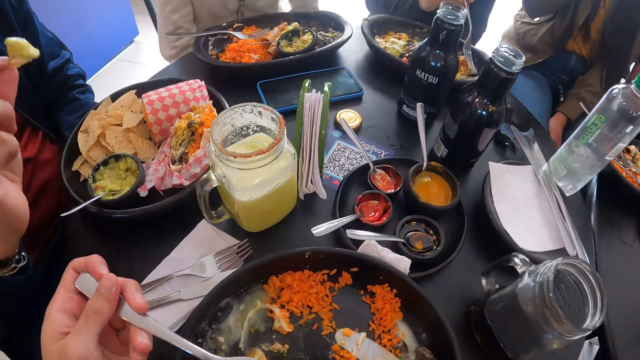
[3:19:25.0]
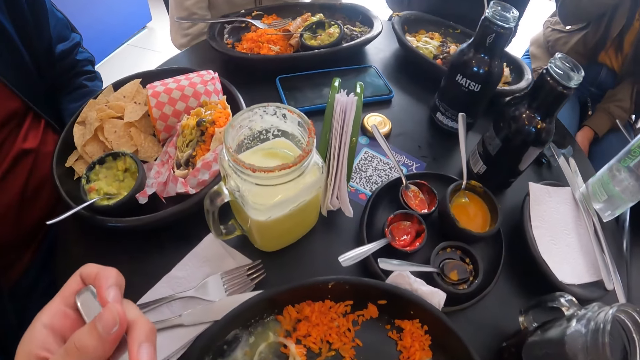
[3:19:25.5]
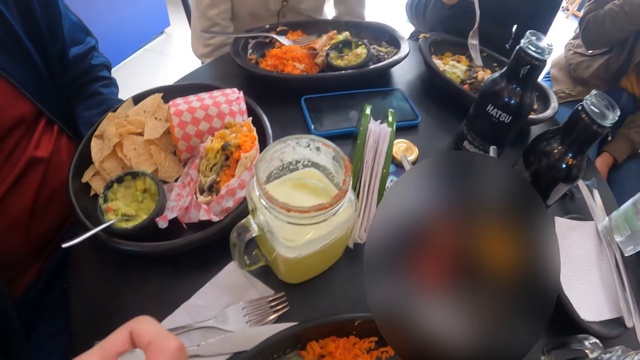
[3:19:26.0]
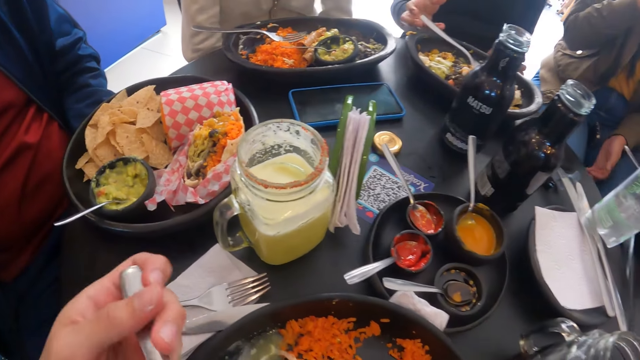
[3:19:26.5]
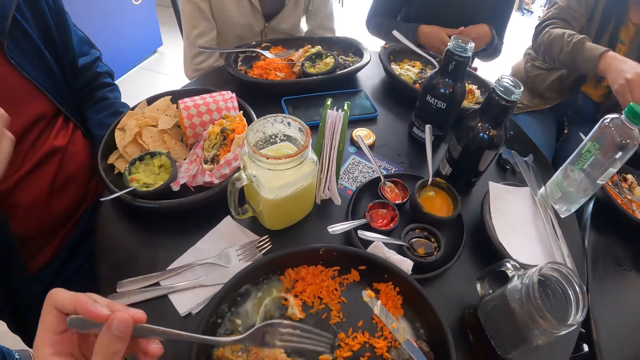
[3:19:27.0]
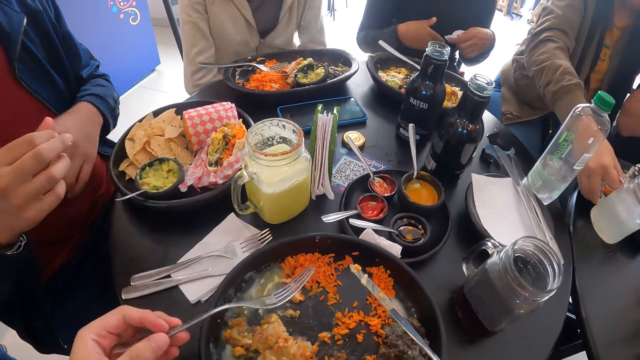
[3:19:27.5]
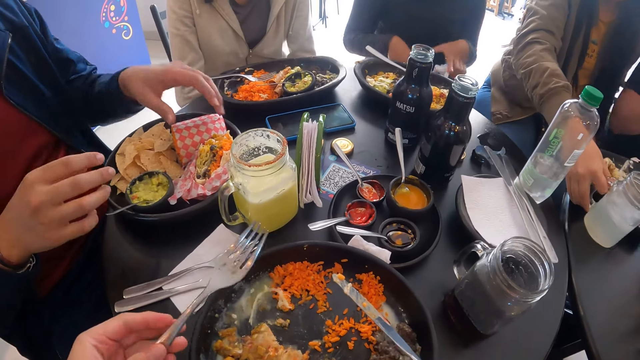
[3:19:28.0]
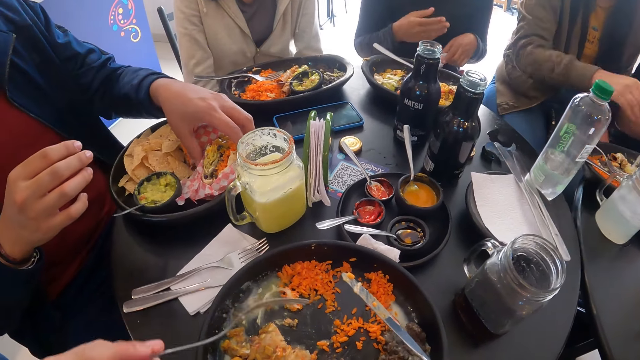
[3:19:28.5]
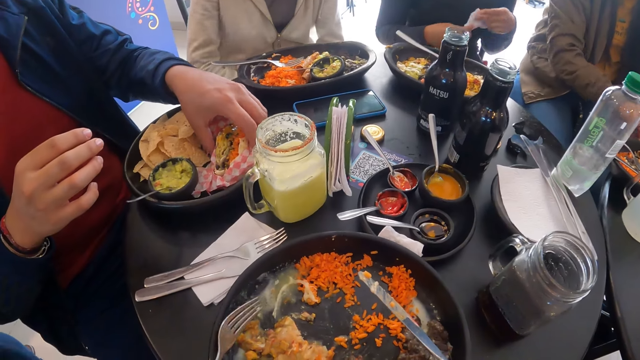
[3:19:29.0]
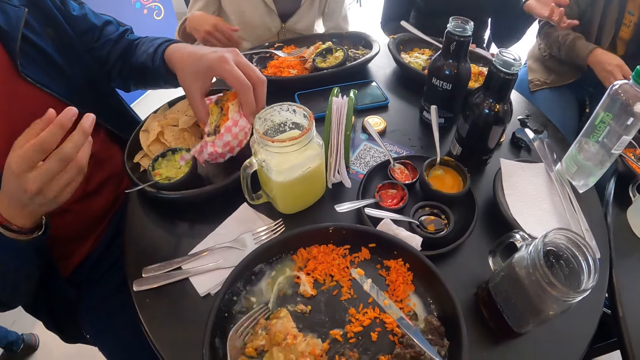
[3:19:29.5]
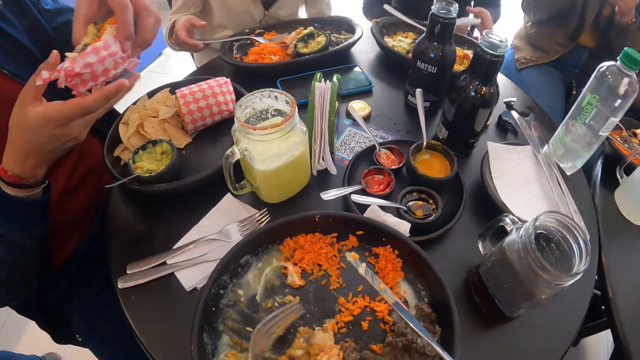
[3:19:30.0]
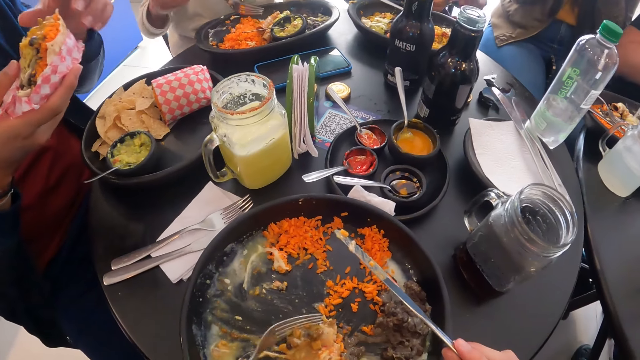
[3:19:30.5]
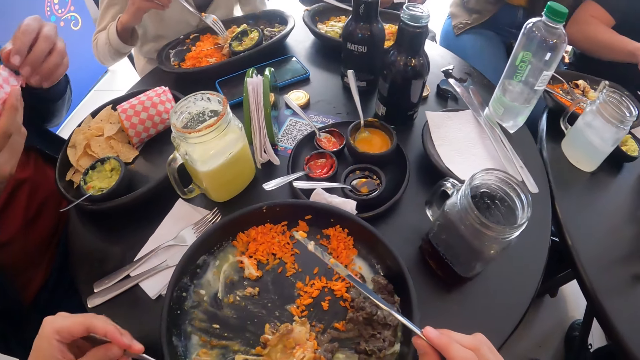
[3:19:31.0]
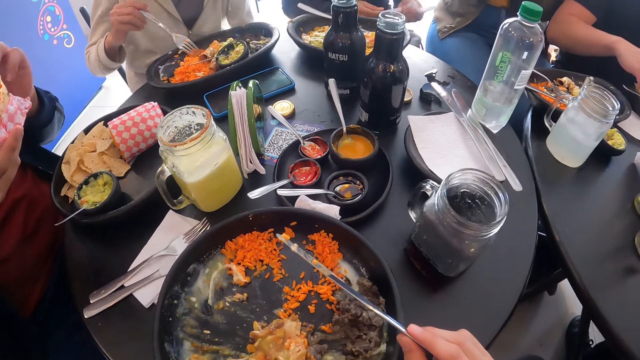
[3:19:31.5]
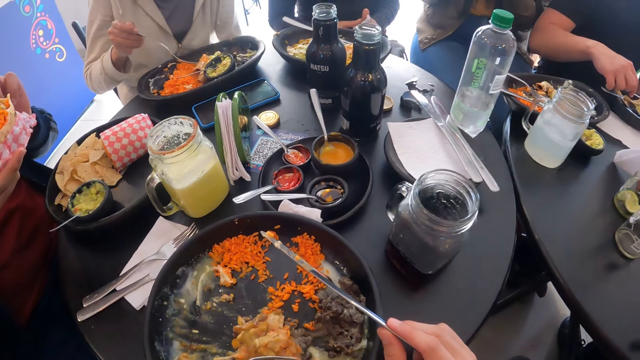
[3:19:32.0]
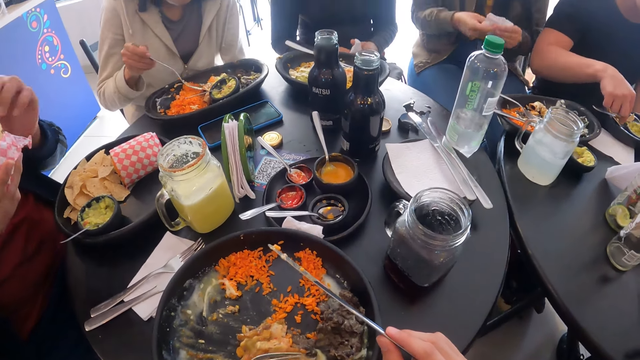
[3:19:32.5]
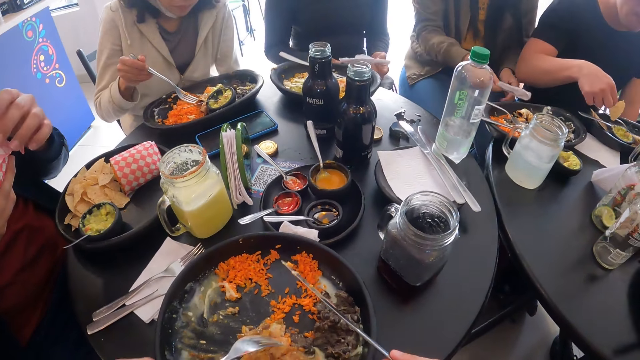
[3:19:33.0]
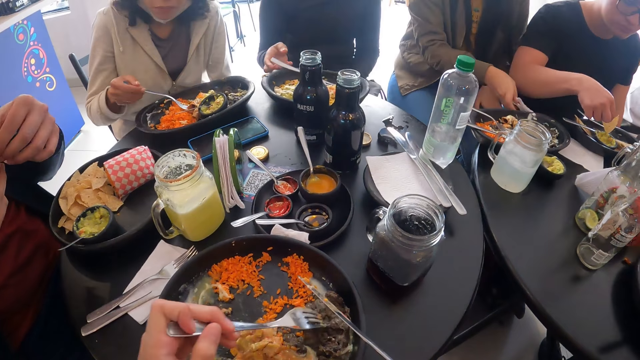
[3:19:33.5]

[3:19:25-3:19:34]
The camera wearer eats the rice with the fork in her left hand. A man eats food. A woman drops the fork in her right hand on the plate on the table. The camera wearer scoops food. Another woman drops the cup in her right hand on the table. The first woman gestures. The man picks up the burger on the plate on the table with his left hand. The second woman picks up a serviette on the table with her right hand. The camera wearer gathers the rice in the plate on the table with the fork in her left hand. The man holds the bite with his right hand. A third woman picks up the fork on the plate on the table with her right hand. The man switches the burger in his left hand to his right hand. The third woman scoops food. The man unwraps the serviette around the bite and eats the burger in his hands. Another man picks up a taco on the plate on the table with his right hand. The second woman drops the serviette in her right hand on the table.
